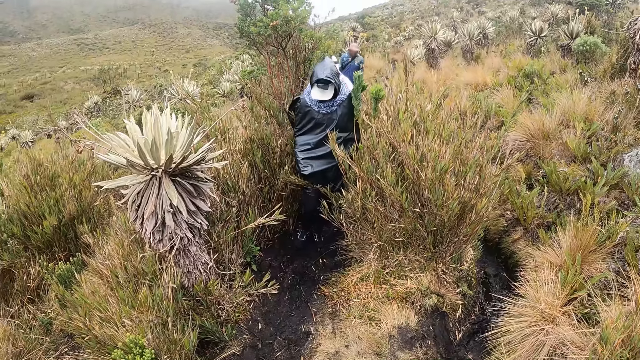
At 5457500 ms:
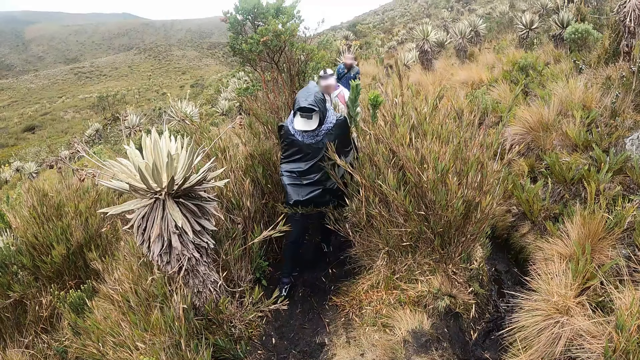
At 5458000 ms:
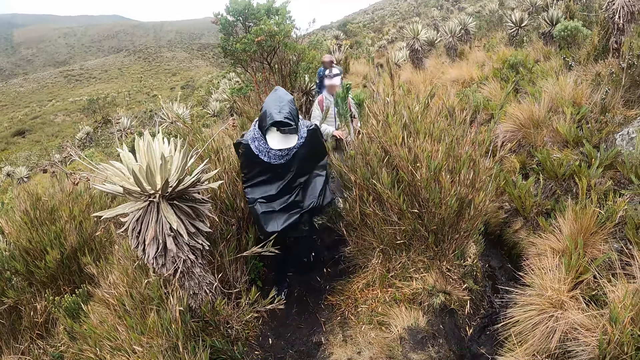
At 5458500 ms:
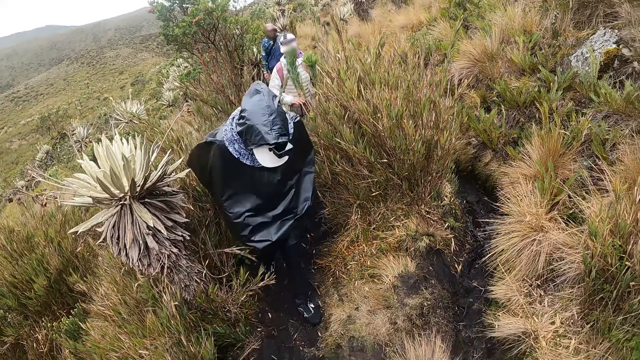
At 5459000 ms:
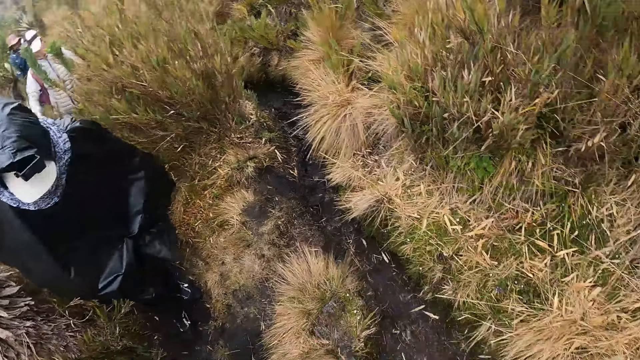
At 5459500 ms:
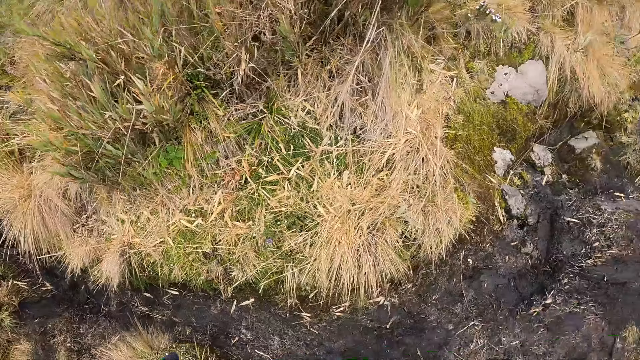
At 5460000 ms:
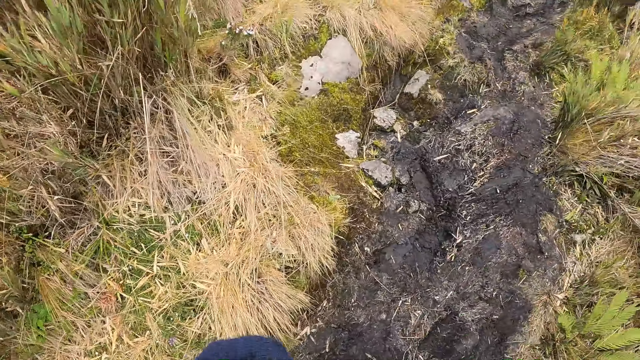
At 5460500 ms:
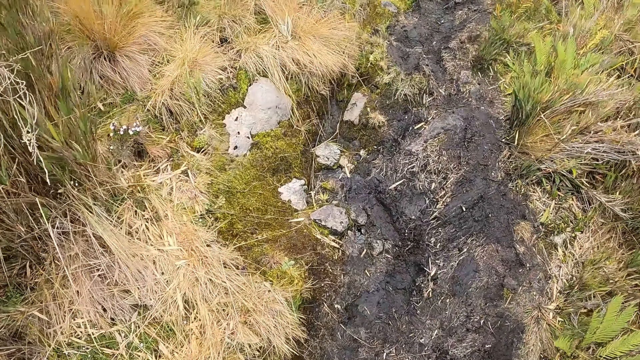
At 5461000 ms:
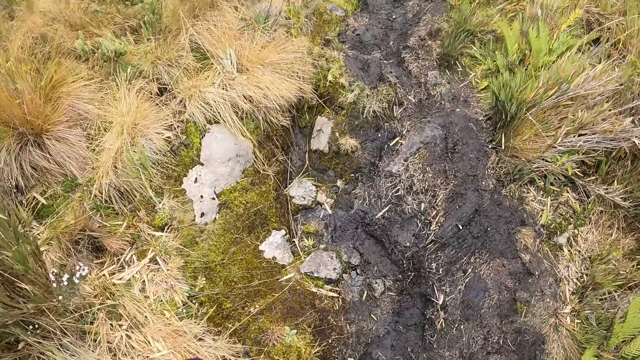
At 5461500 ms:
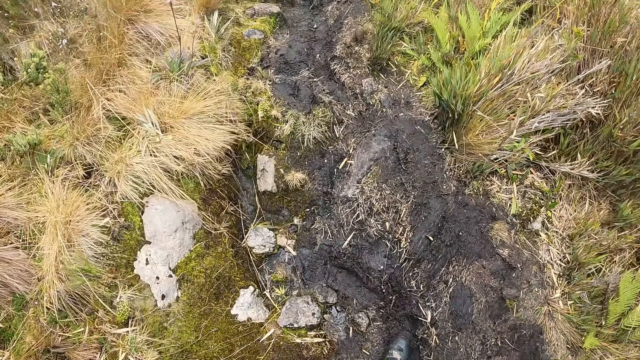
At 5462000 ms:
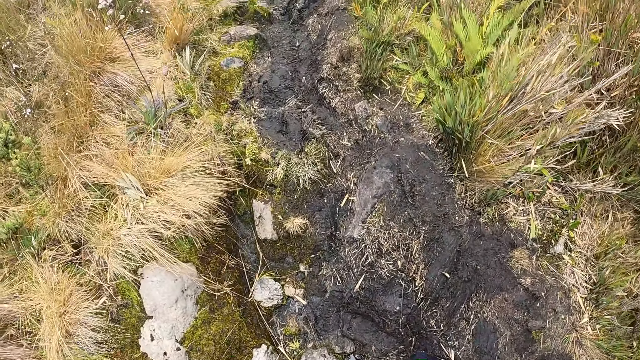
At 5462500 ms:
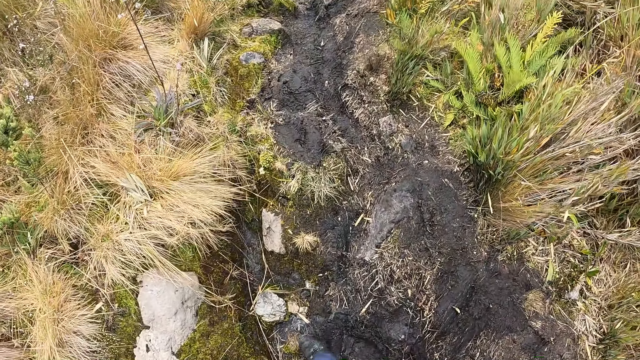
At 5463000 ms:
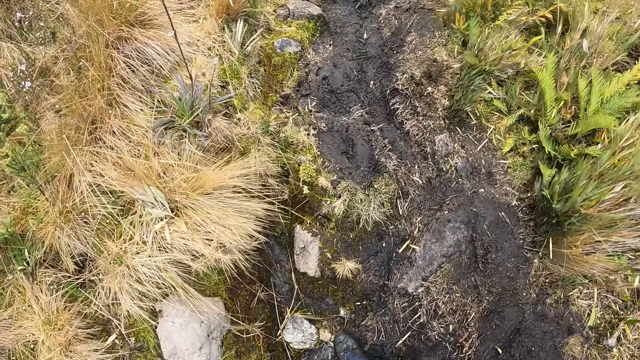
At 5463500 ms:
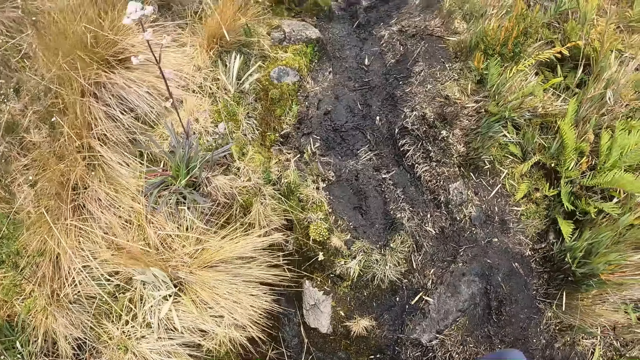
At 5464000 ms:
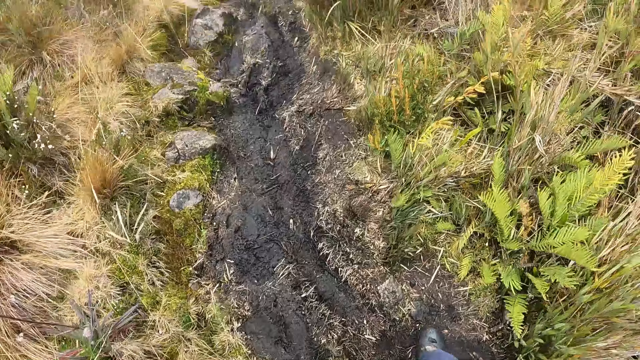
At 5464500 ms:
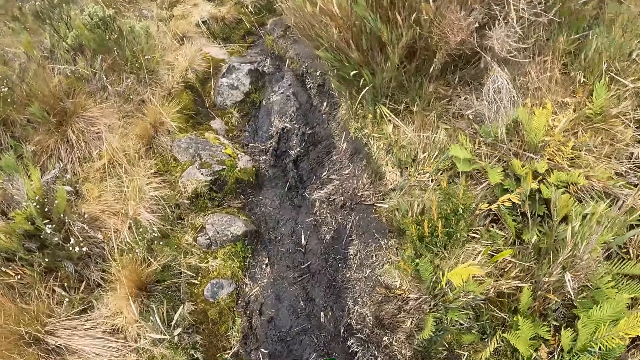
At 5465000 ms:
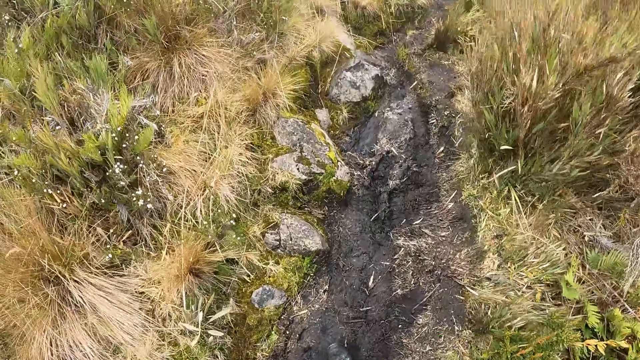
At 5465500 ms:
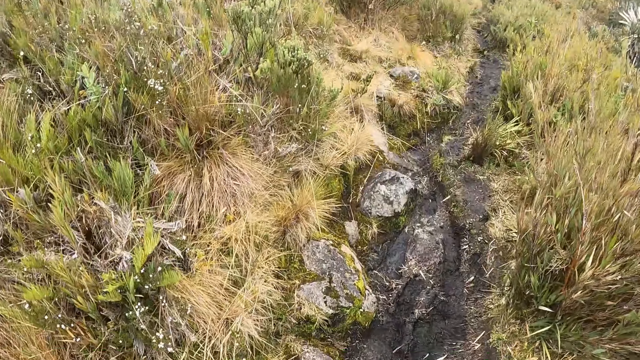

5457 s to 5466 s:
The camera wearer walks through the field.

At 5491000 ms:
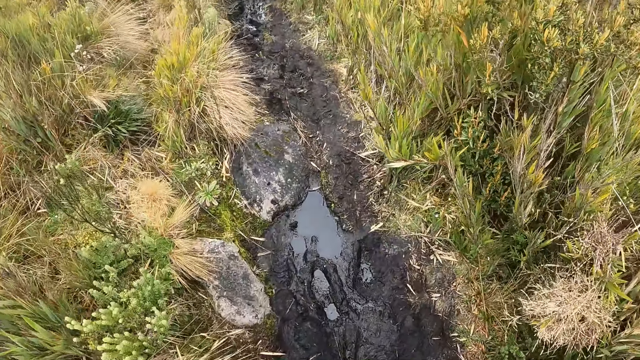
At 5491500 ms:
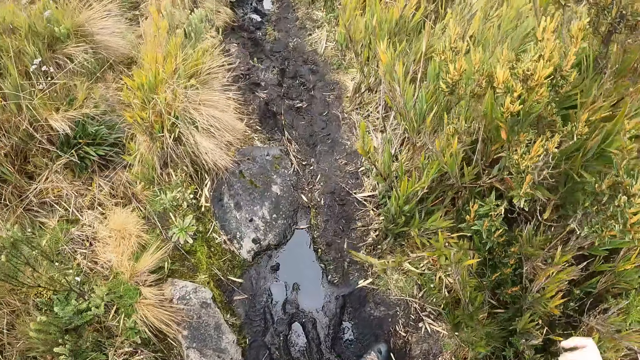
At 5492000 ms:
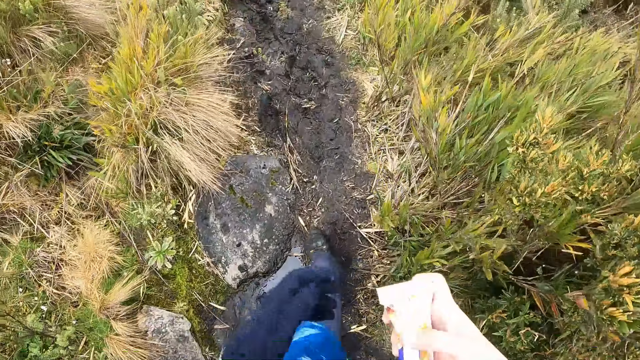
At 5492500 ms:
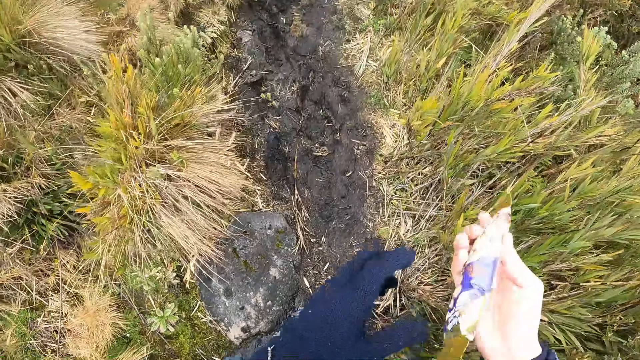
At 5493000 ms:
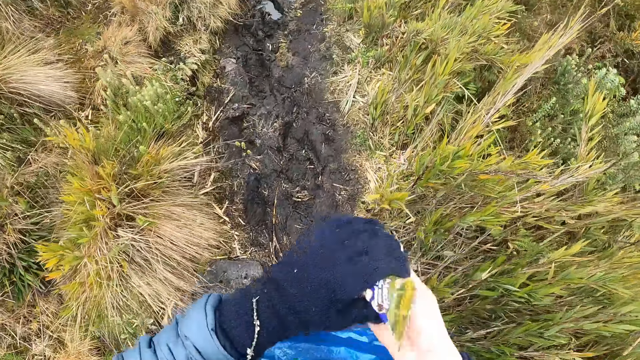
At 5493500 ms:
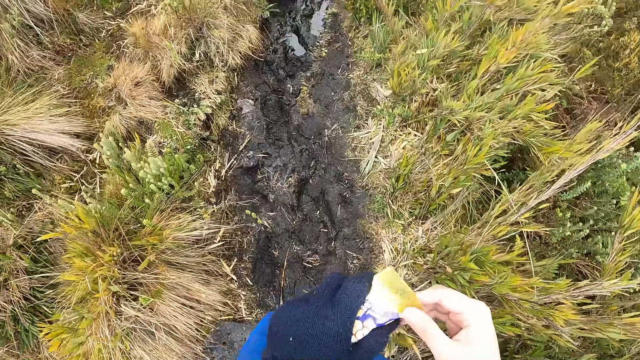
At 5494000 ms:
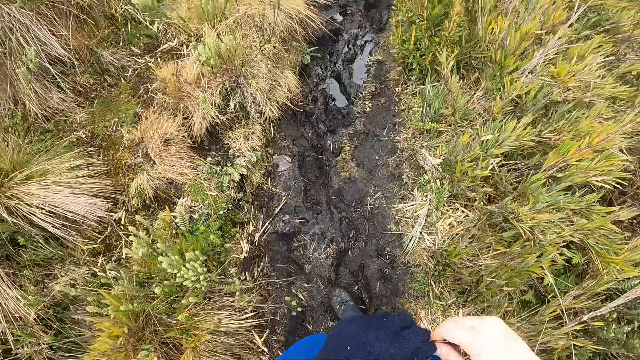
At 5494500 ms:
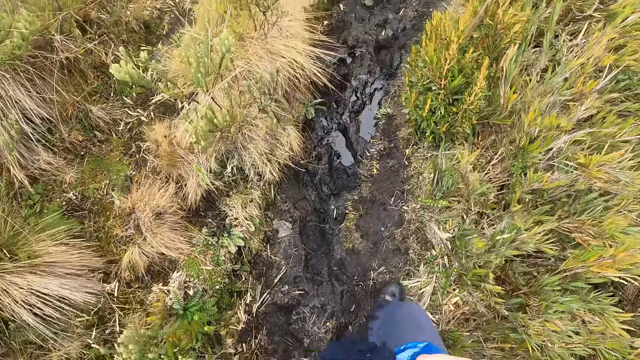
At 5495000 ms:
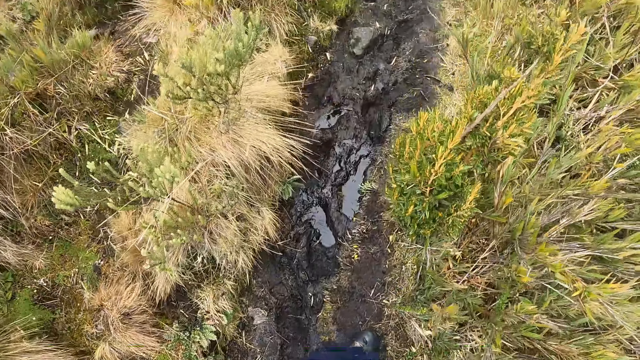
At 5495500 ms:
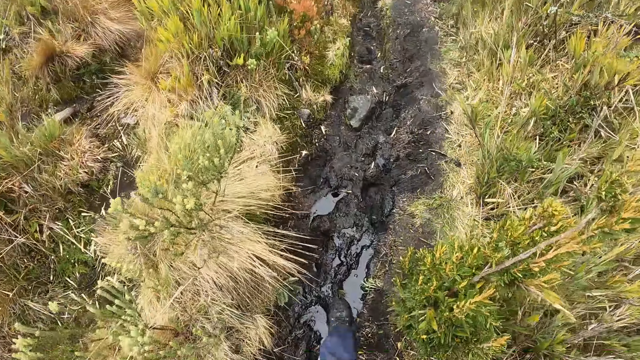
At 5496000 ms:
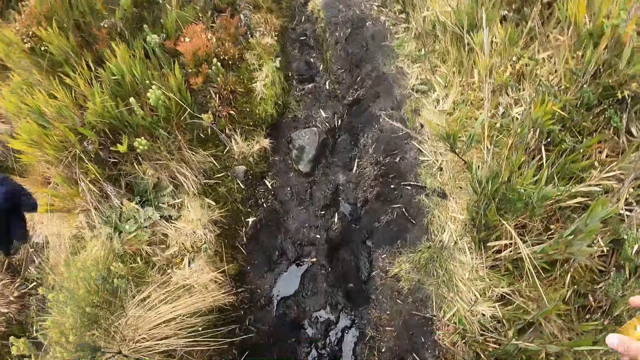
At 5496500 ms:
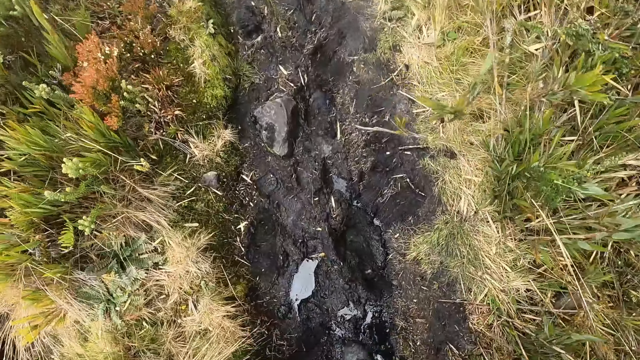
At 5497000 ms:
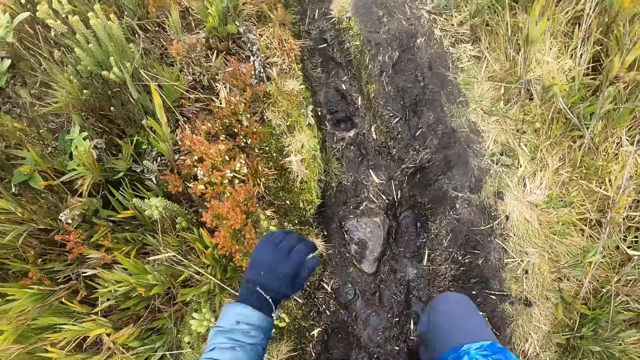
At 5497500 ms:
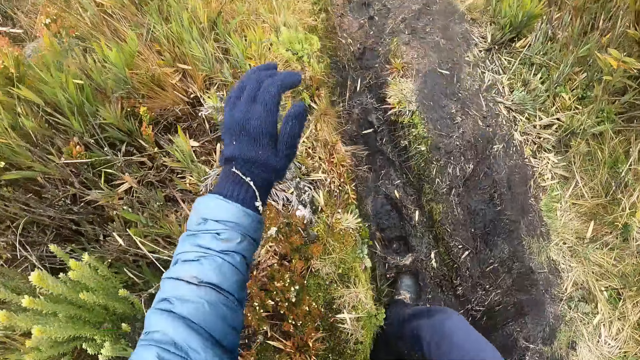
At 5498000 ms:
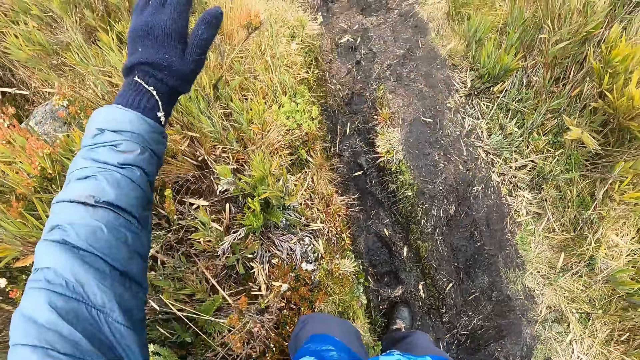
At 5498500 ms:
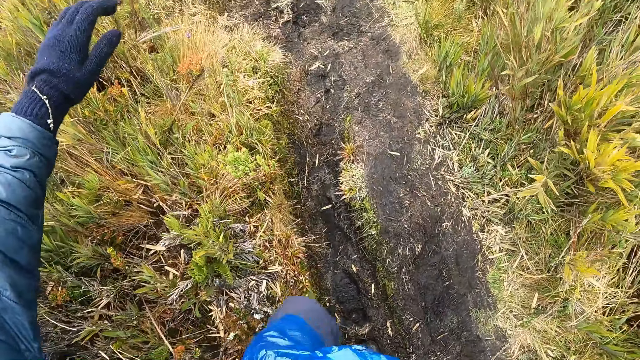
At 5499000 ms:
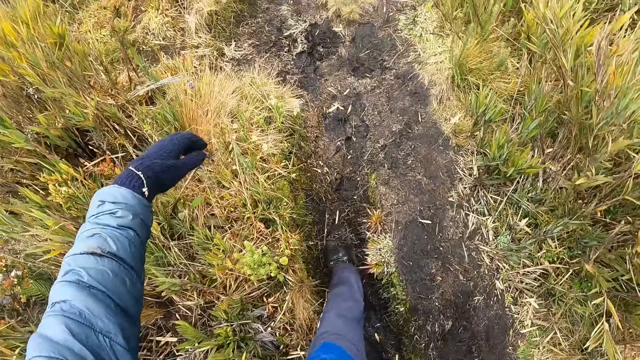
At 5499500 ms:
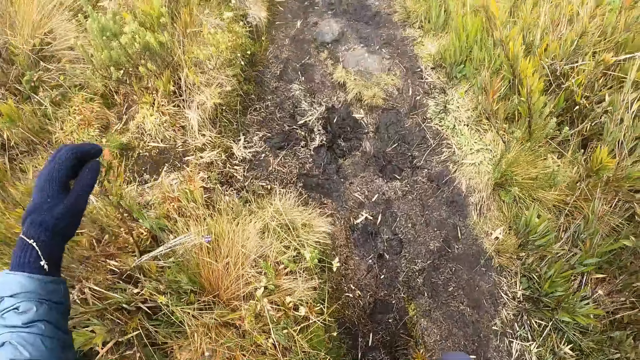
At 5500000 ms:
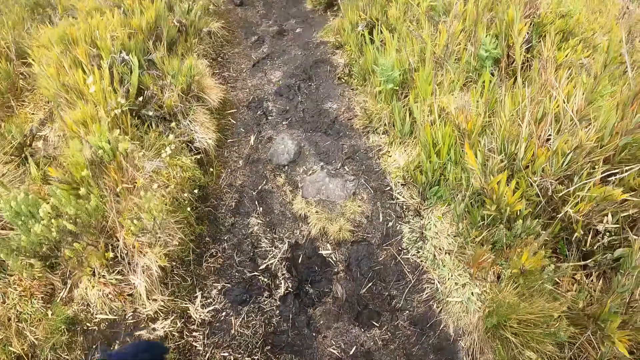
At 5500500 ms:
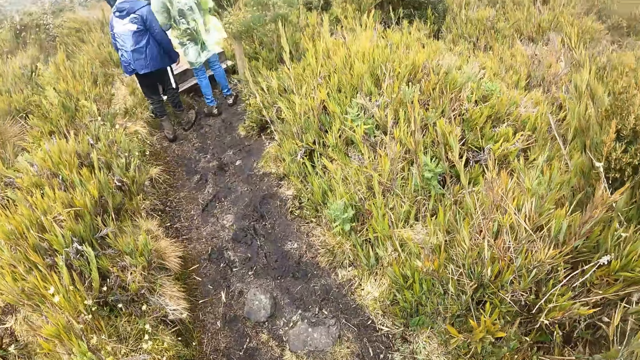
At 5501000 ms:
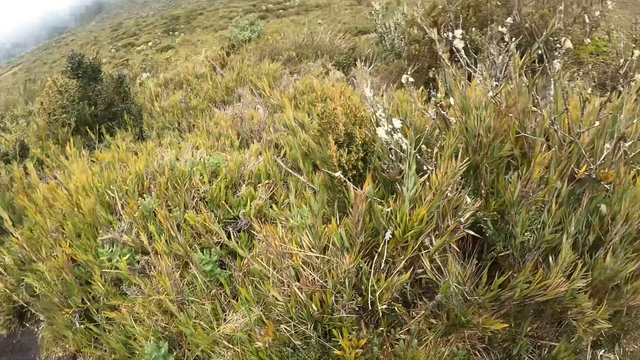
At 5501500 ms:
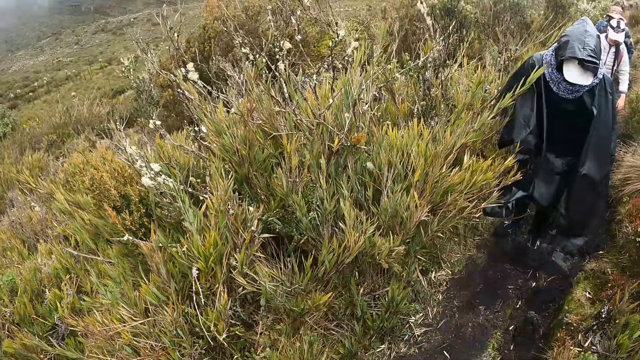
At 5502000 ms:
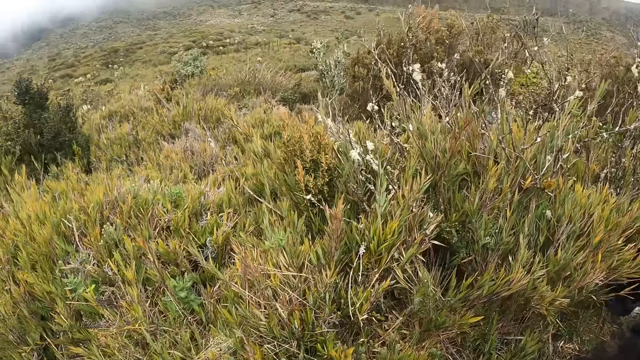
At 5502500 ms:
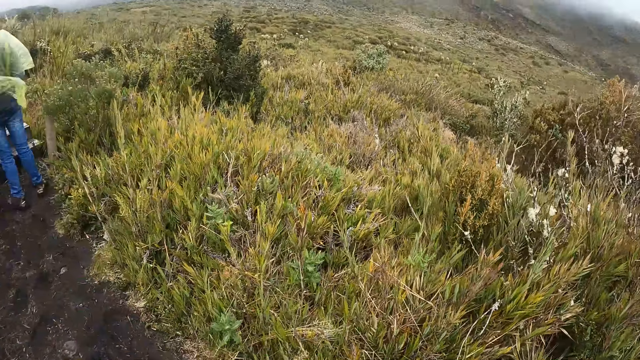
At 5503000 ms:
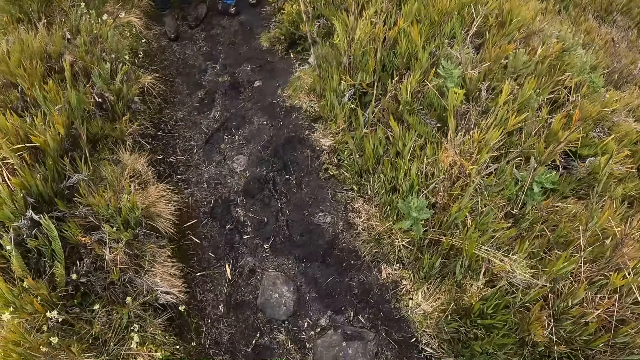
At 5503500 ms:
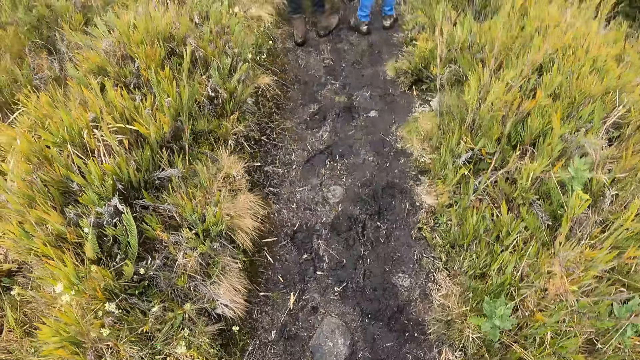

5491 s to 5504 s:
The camera wearer passes the pack of chips in her right hand to her left hand. She opens the pack of chips with both hands. She trips. She looks around.
